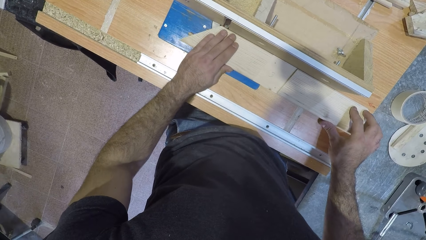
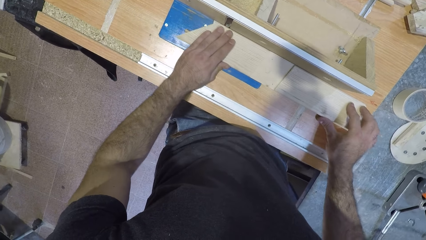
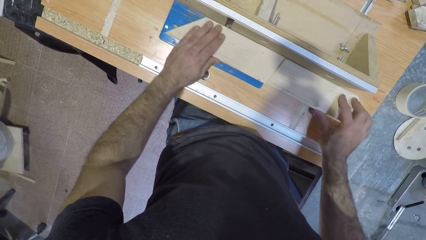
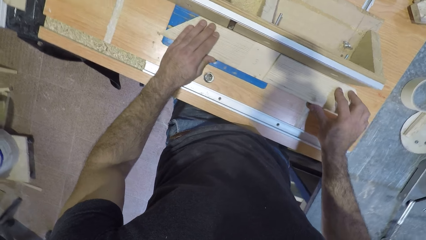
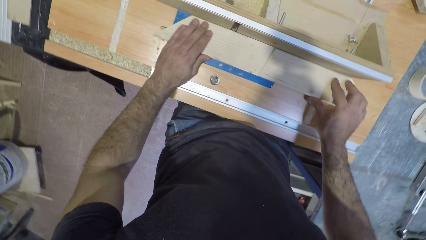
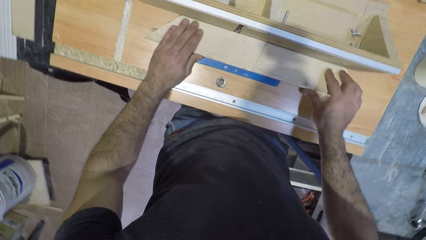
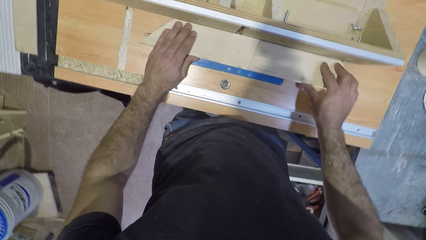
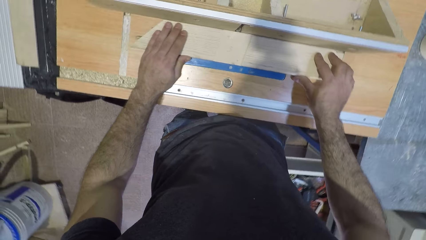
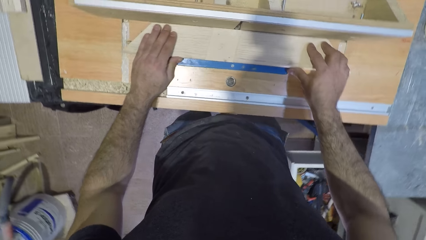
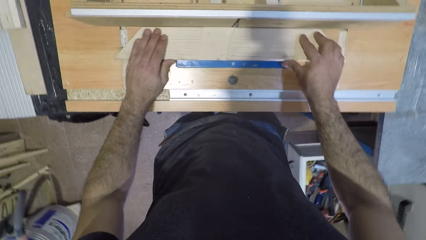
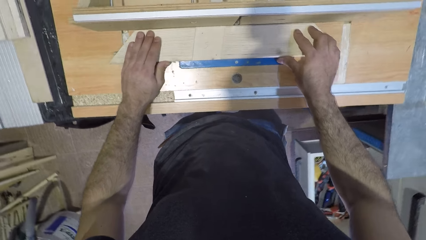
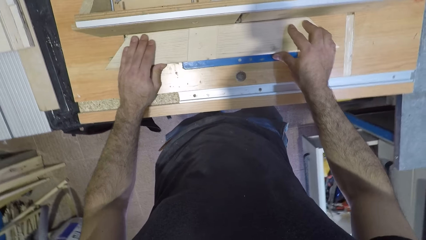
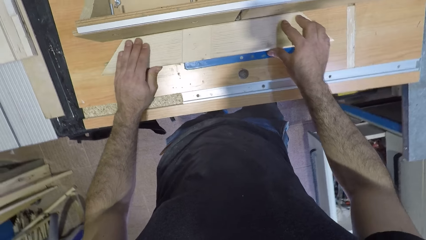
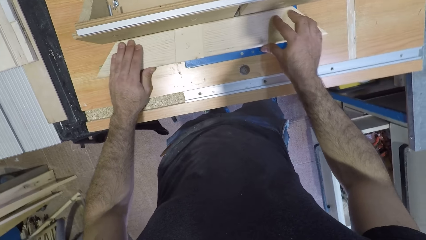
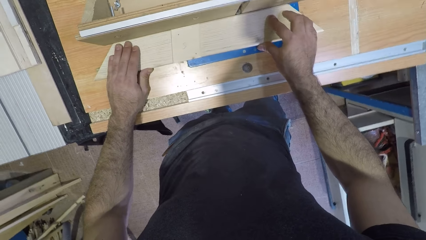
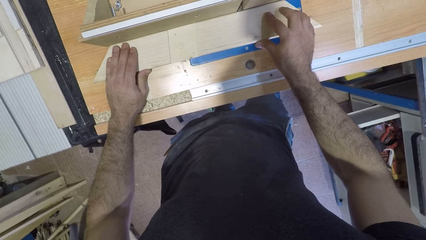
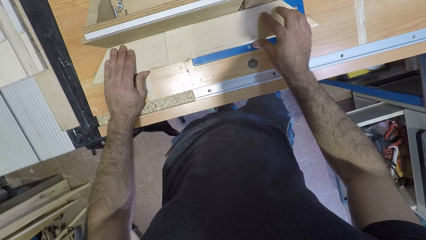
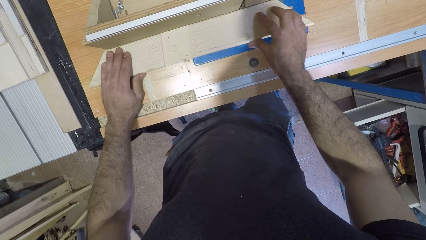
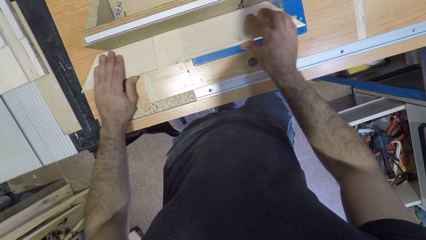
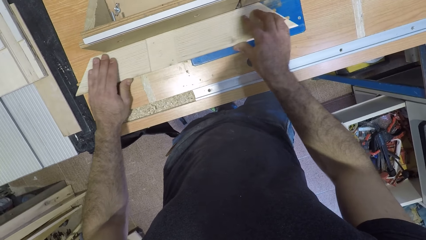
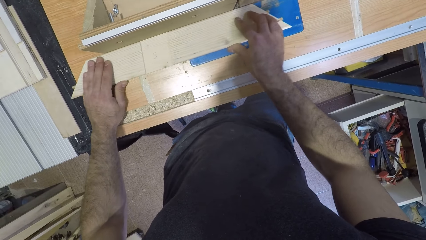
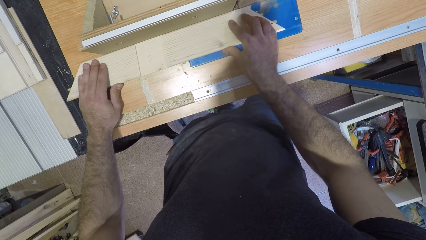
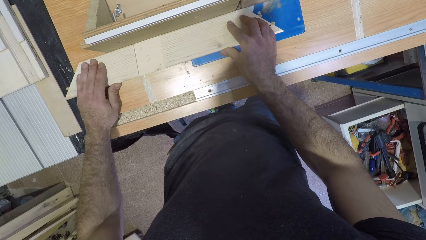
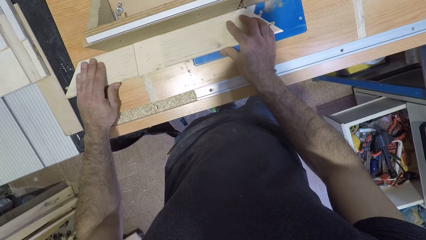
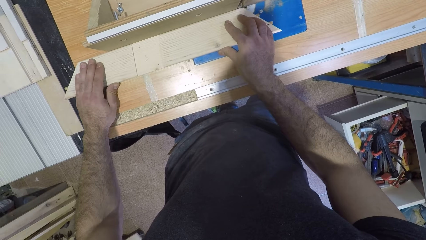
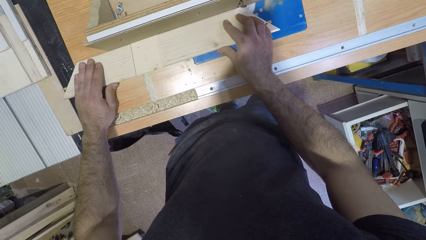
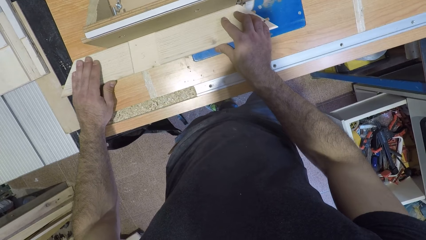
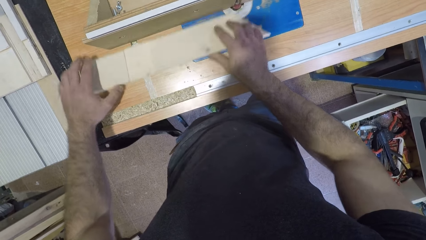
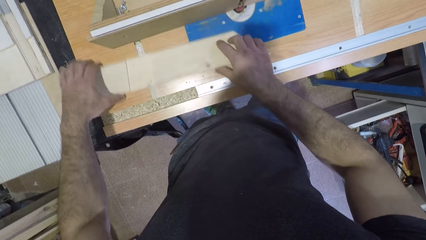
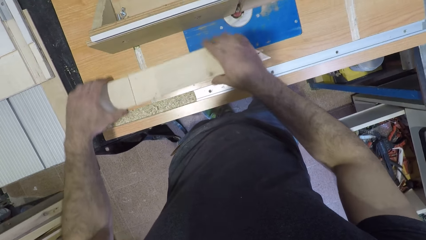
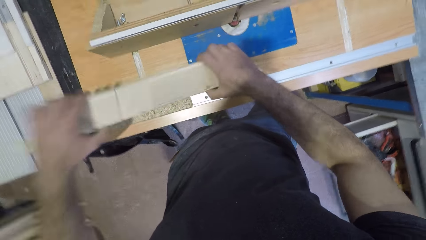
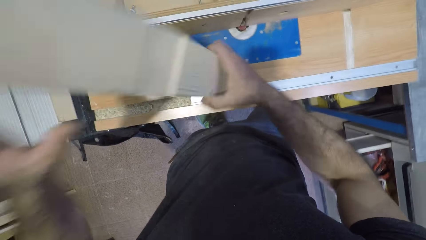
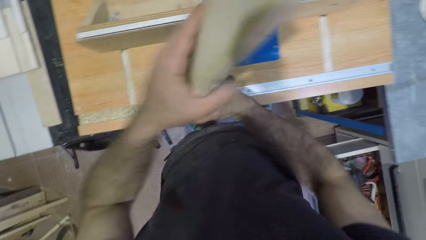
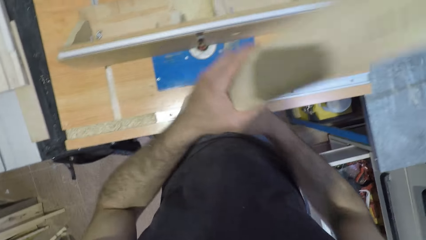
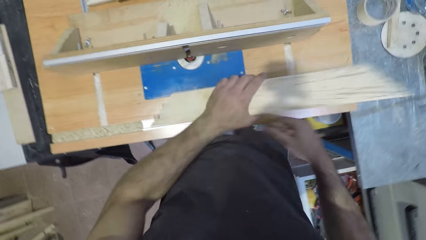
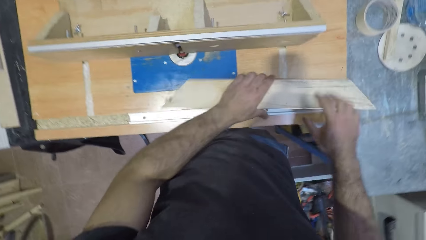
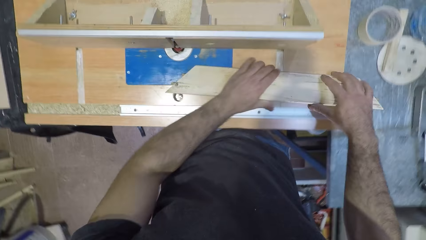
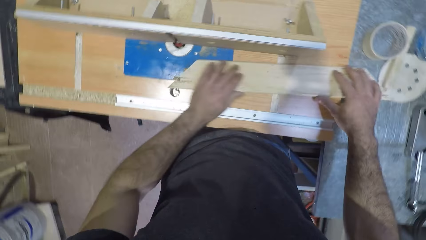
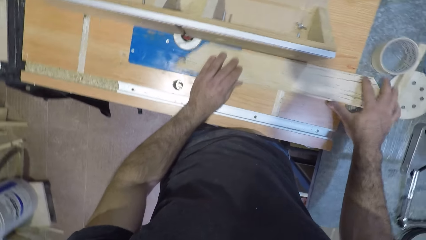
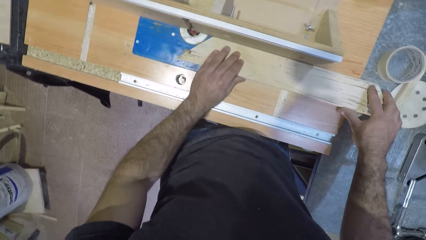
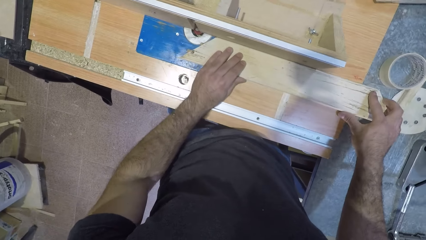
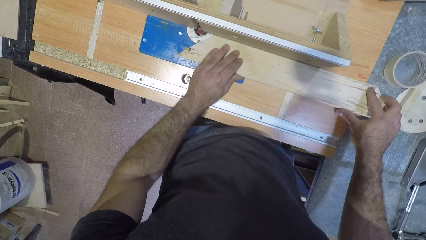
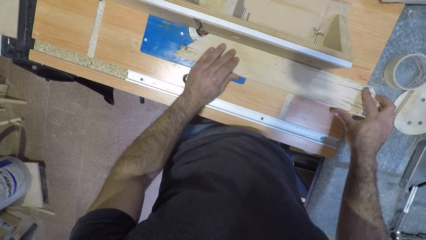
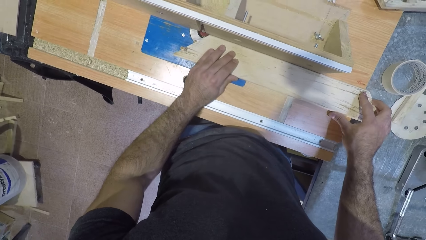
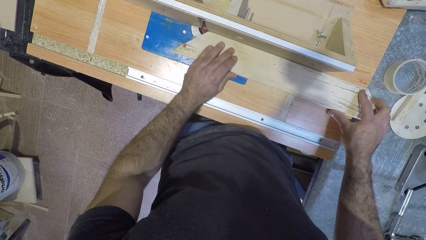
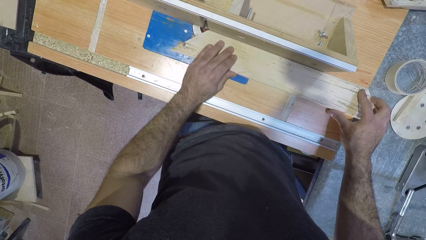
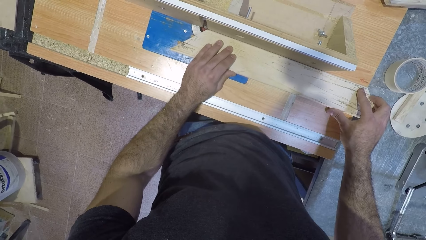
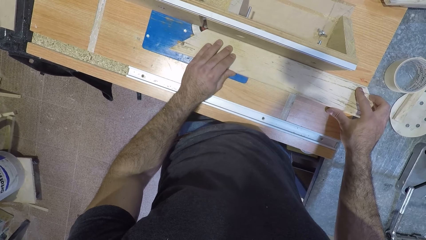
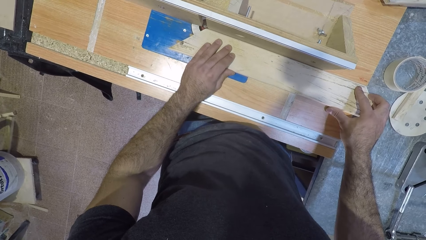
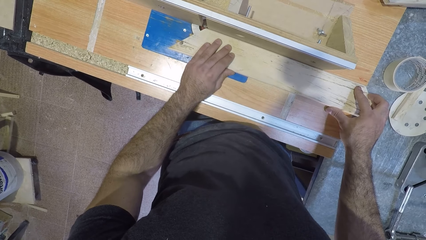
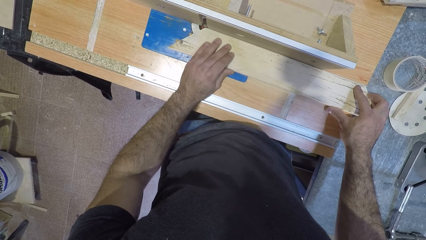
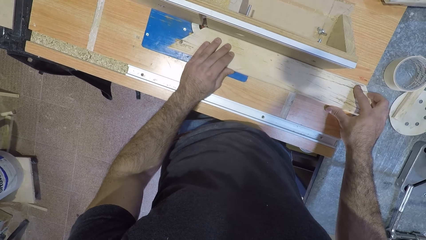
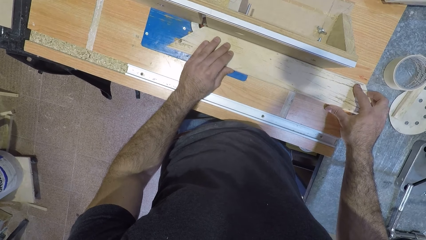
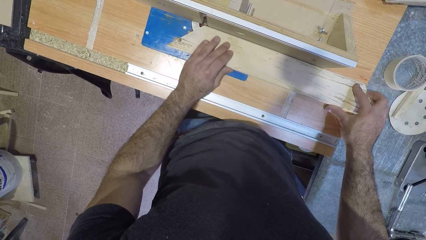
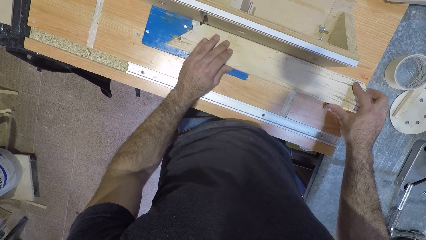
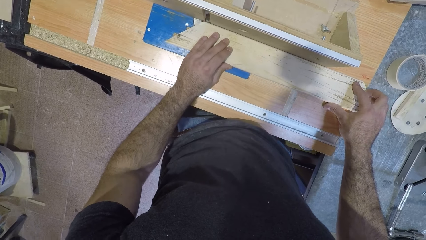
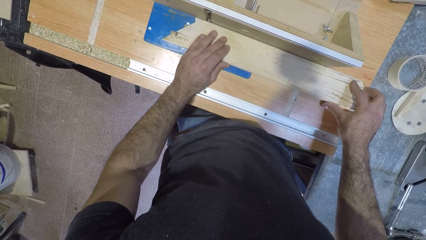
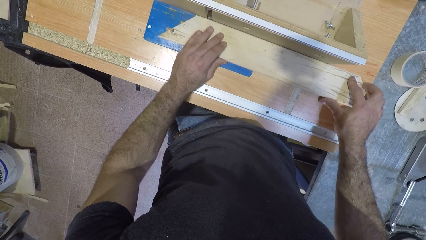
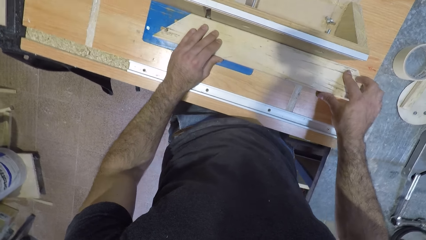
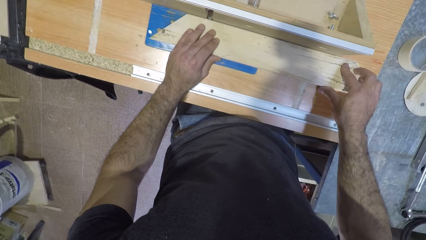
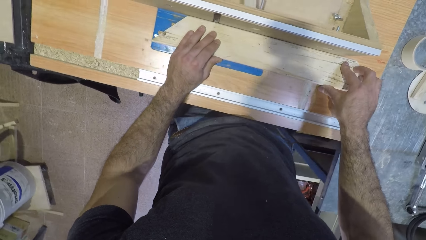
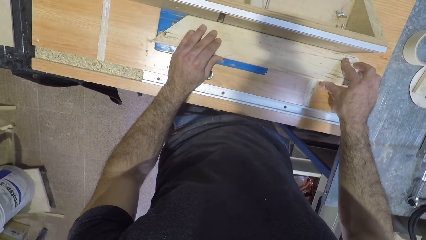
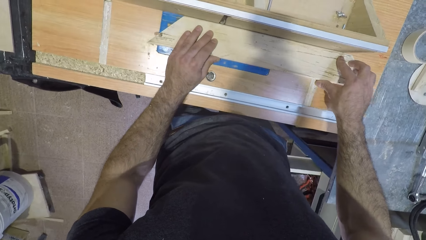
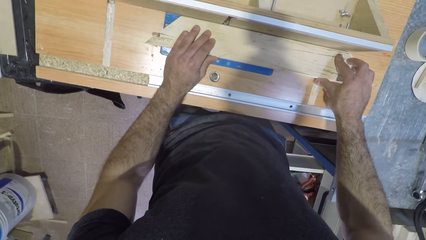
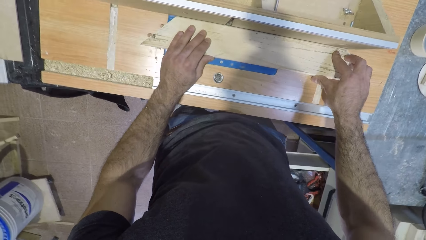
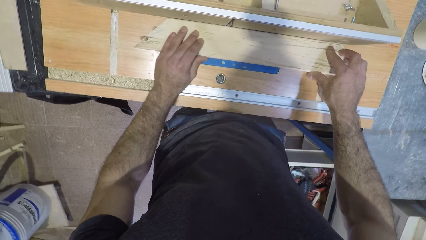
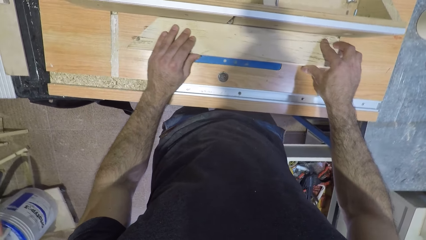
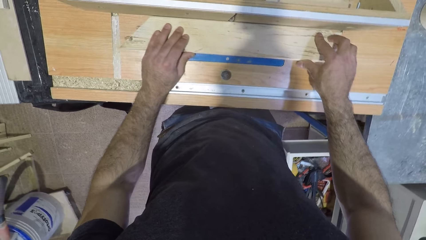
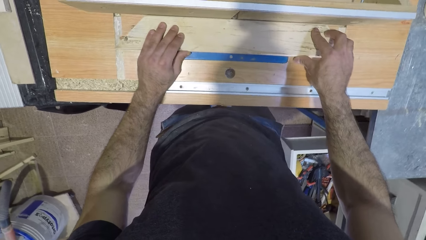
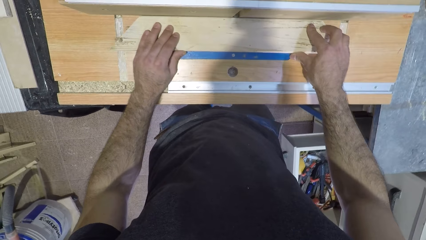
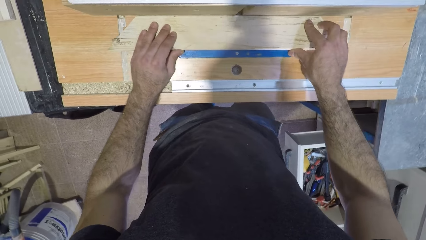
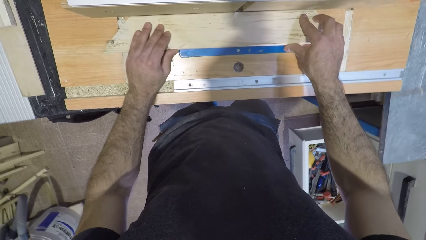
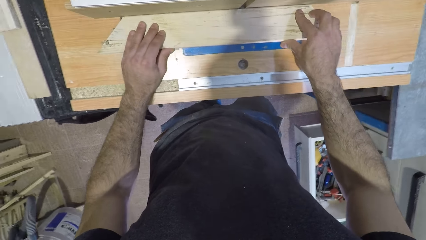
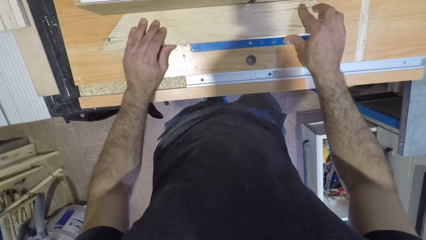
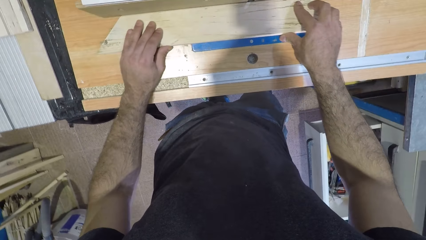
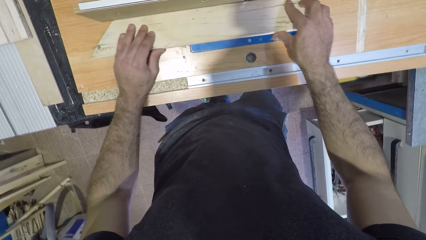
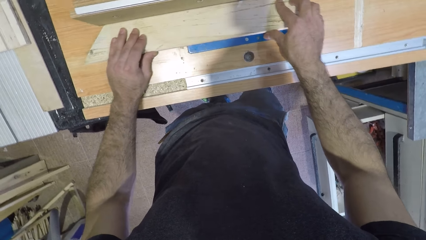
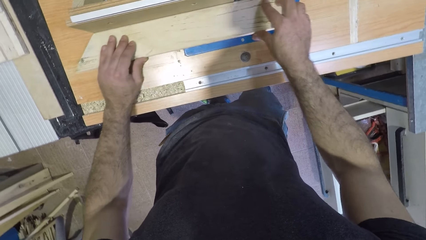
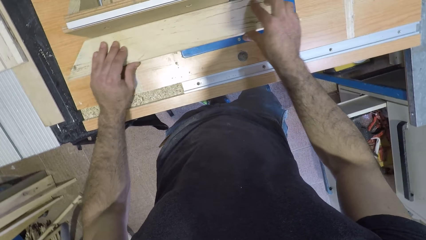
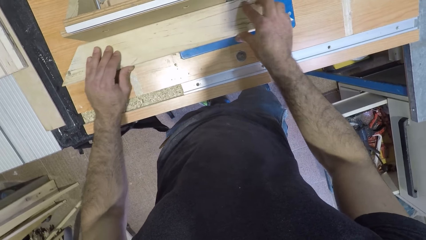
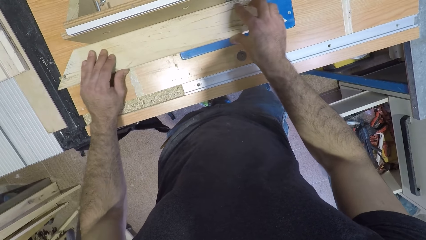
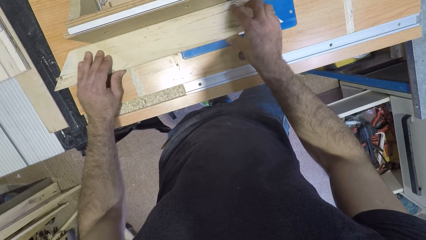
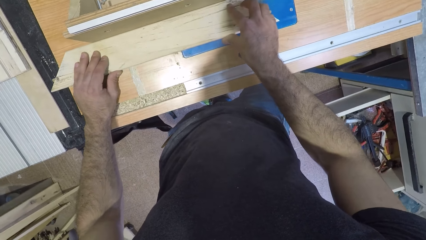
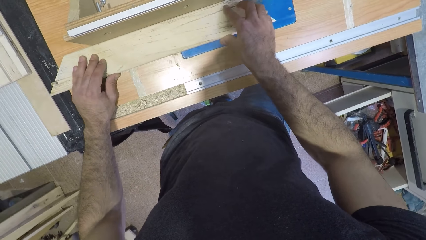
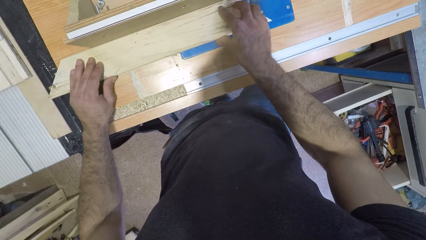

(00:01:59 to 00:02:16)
The camera wearer shapes the wood with a wood shaper. They lift the wood off the table, flip the wood, and put the wood on the table. They shape the wood with the wood shaper.
